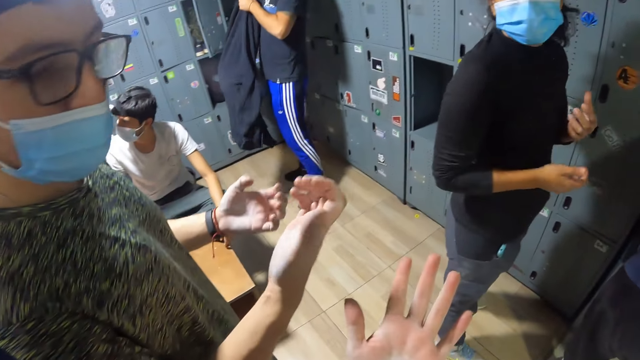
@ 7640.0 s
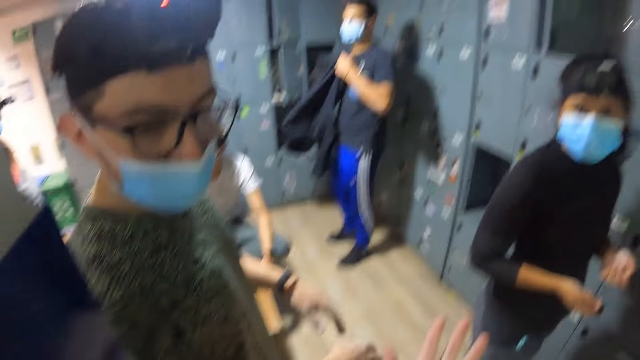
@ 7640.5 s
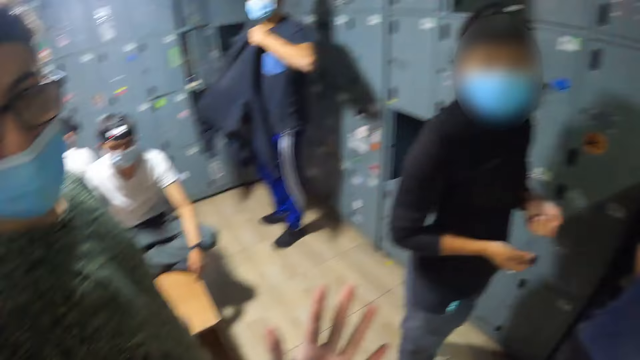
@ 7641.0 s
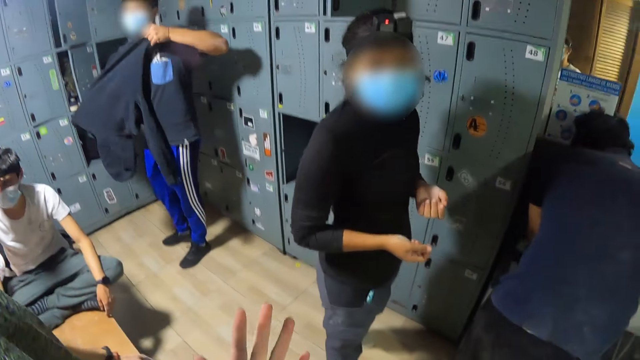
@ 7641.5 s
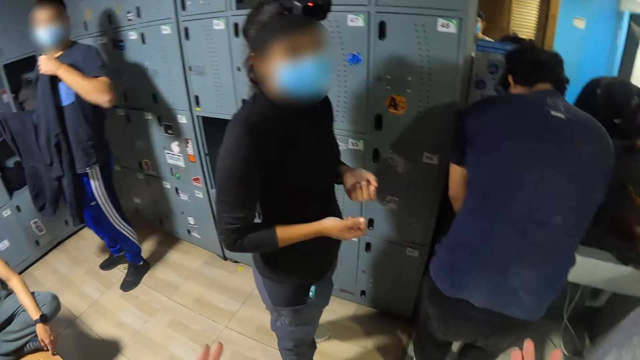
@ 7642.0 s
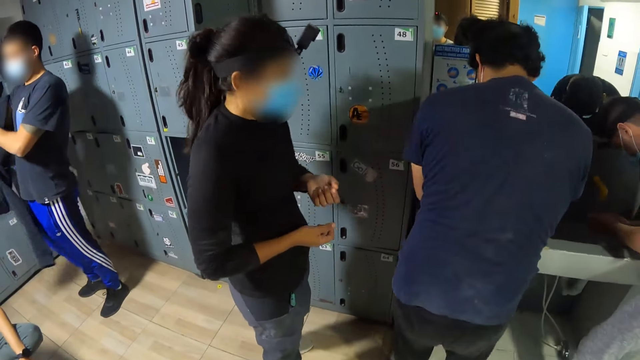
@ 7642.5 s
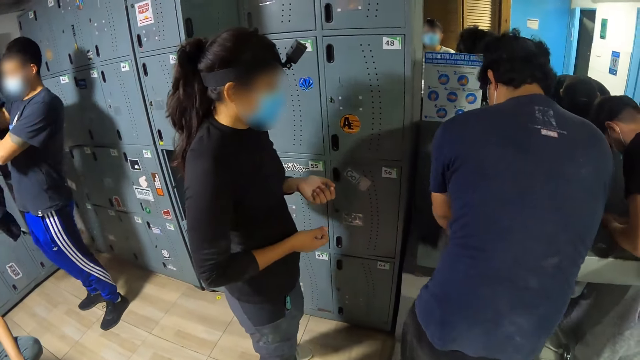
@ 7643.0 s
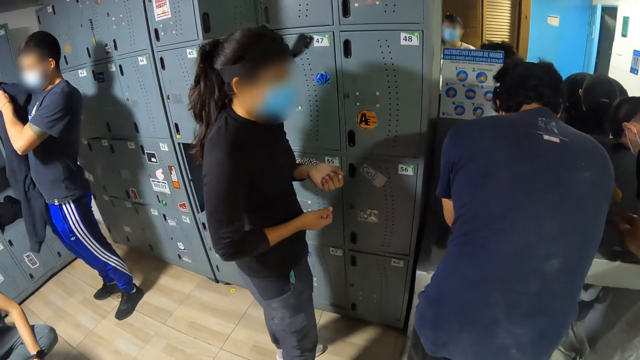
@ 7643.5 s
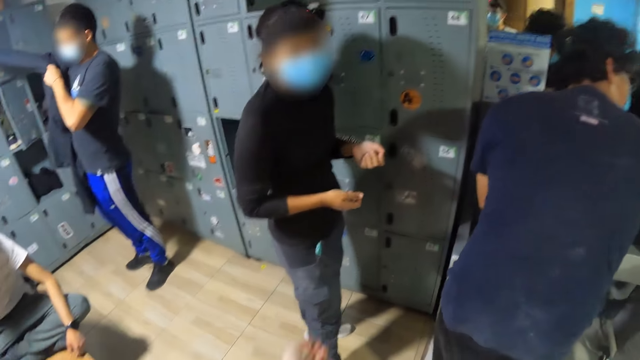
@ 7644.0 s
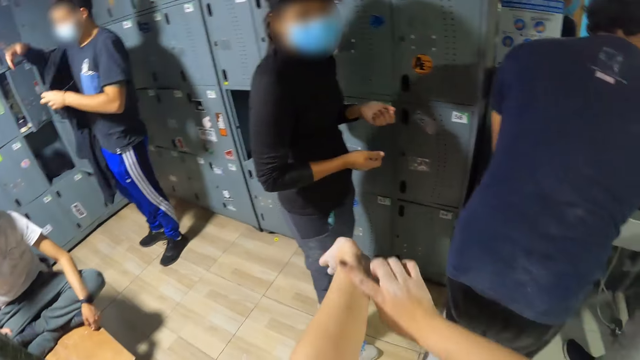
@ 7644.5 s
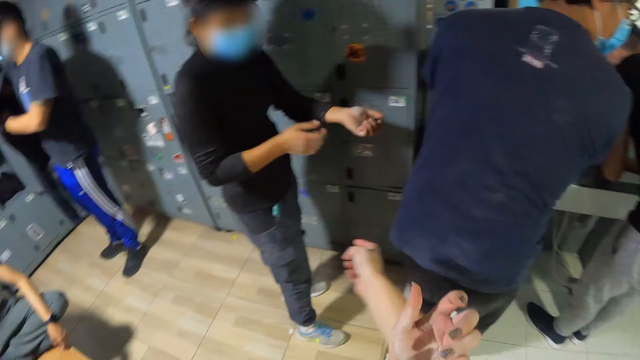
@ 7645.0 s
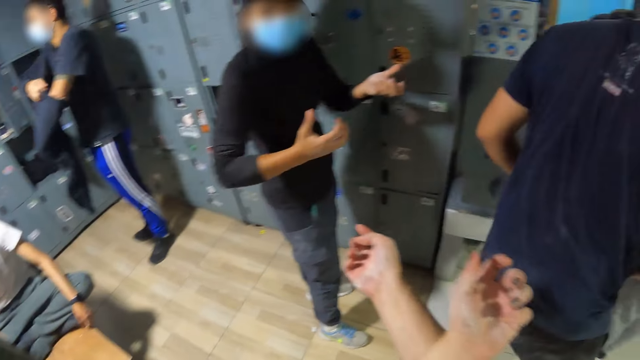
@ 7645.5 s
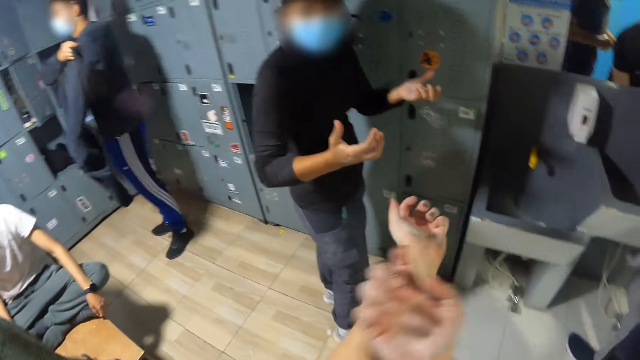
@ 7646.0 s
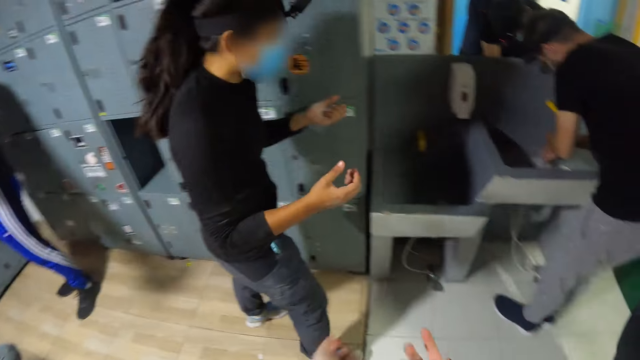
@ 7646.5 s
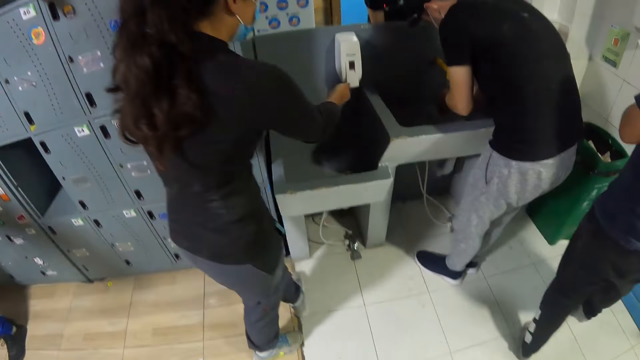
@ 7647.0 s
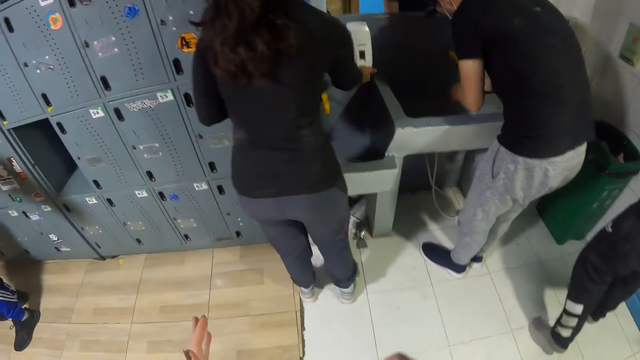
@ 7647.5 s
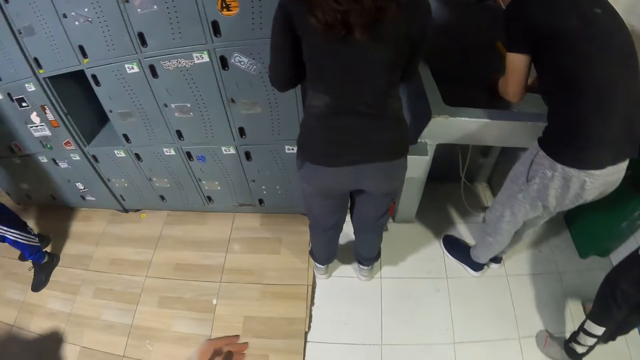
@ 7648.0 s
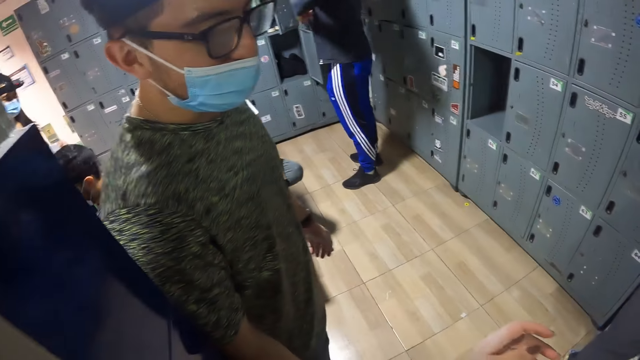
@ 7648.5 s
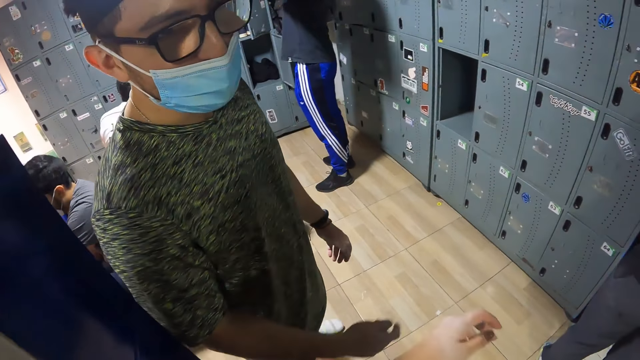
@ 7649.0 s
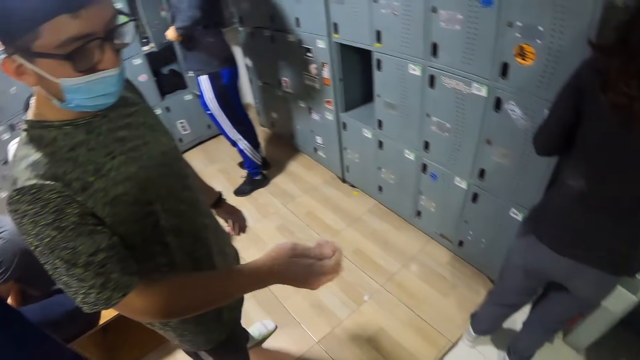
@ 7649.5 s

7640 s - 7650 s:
The camera wearer interacts with a man. Another man washes hands. A woman takes soap. The camera wearer converses with another man.

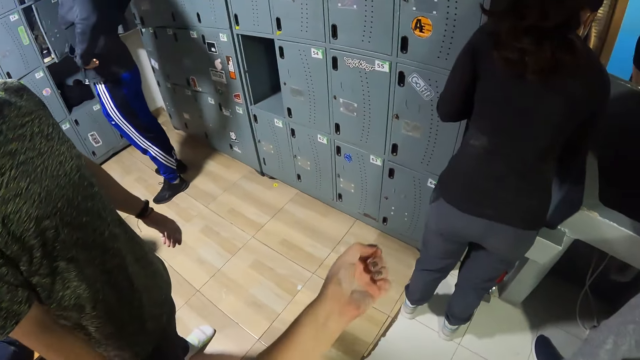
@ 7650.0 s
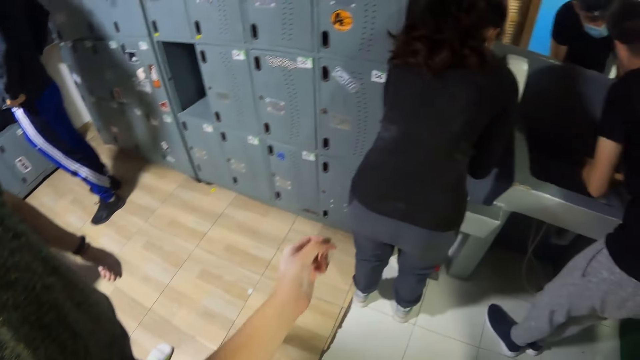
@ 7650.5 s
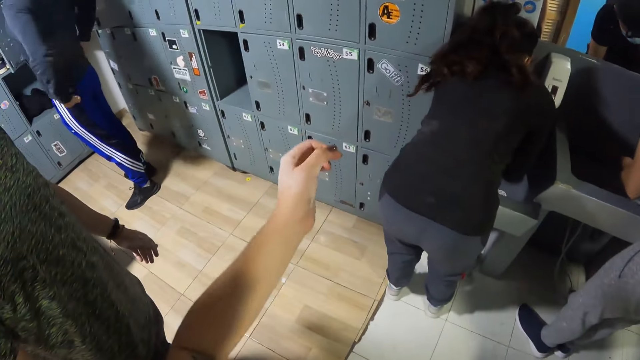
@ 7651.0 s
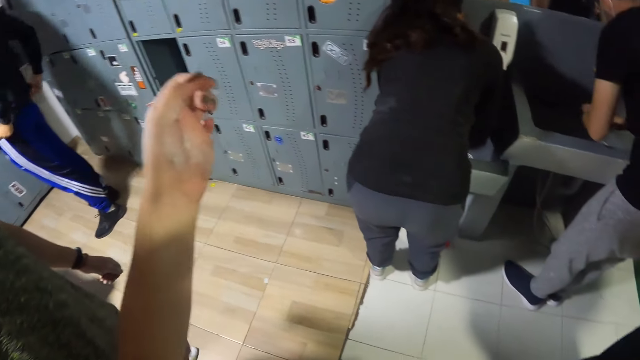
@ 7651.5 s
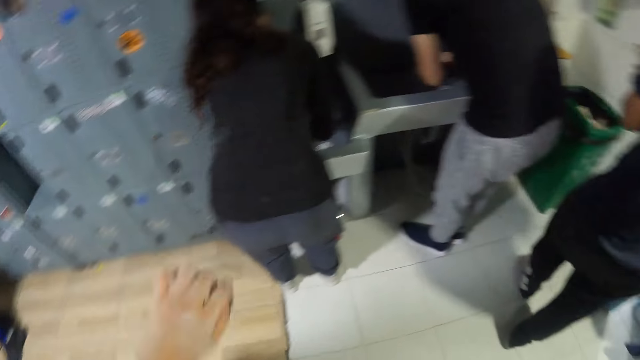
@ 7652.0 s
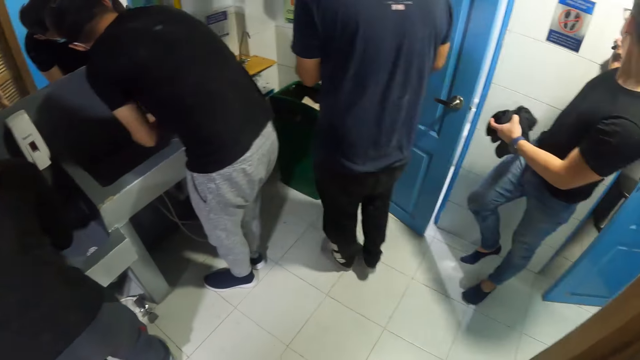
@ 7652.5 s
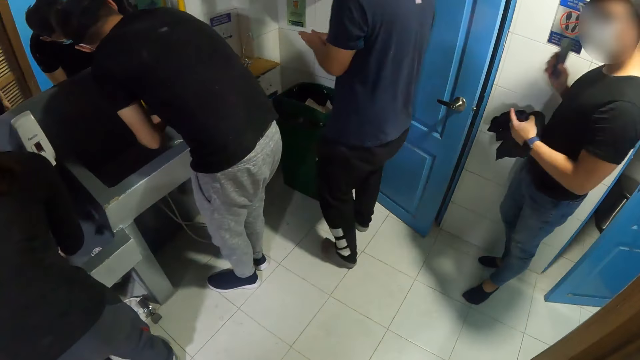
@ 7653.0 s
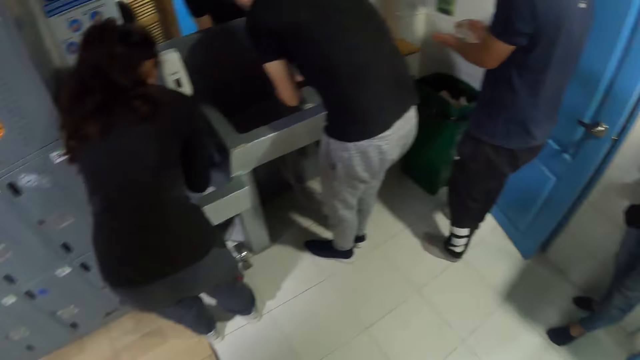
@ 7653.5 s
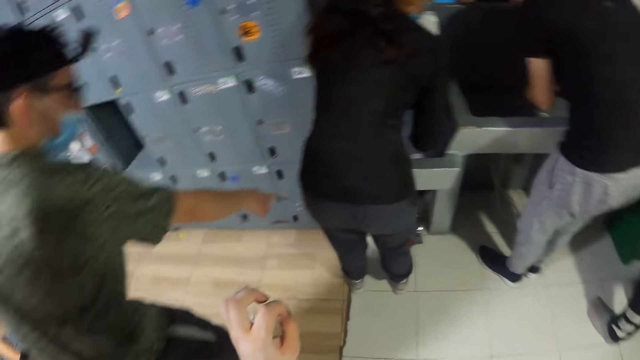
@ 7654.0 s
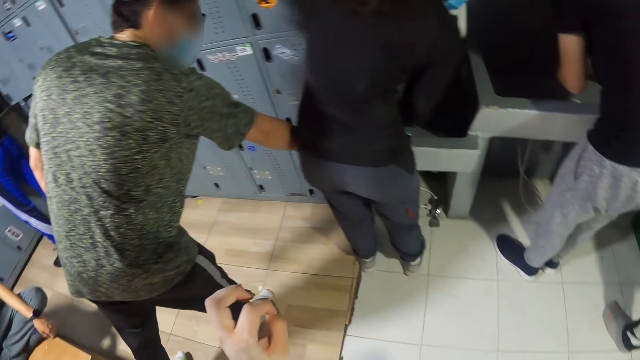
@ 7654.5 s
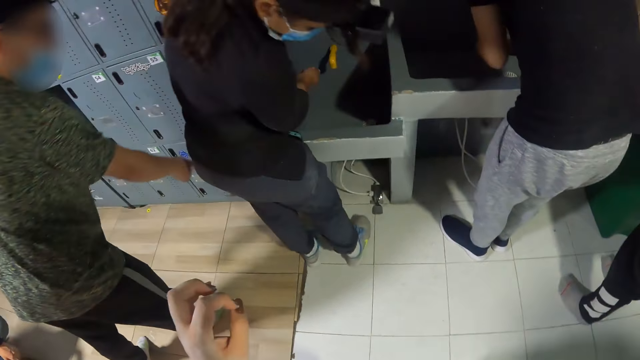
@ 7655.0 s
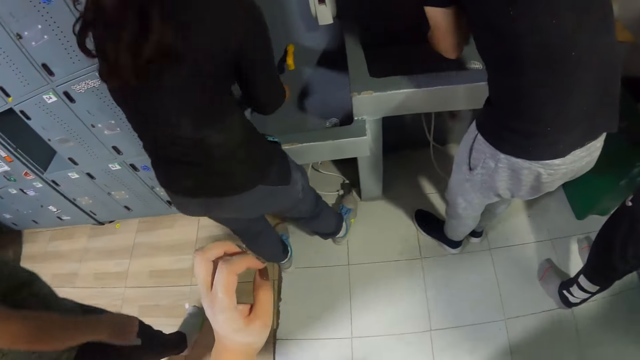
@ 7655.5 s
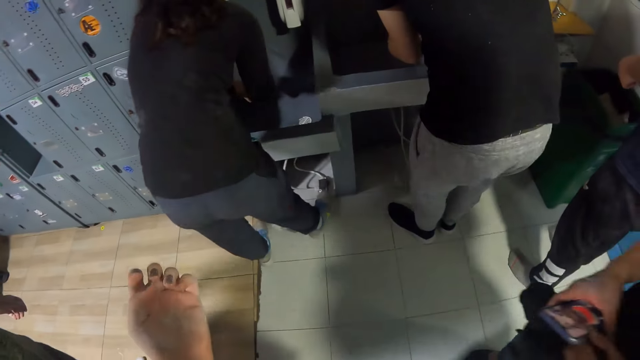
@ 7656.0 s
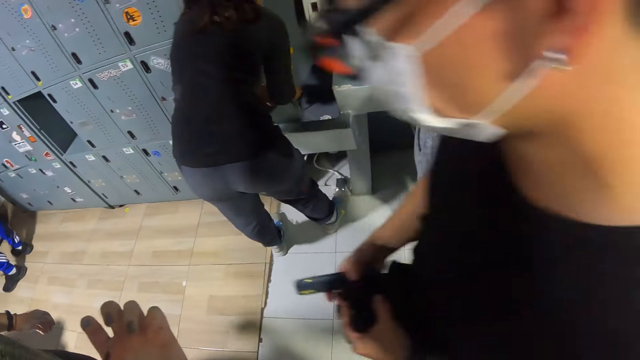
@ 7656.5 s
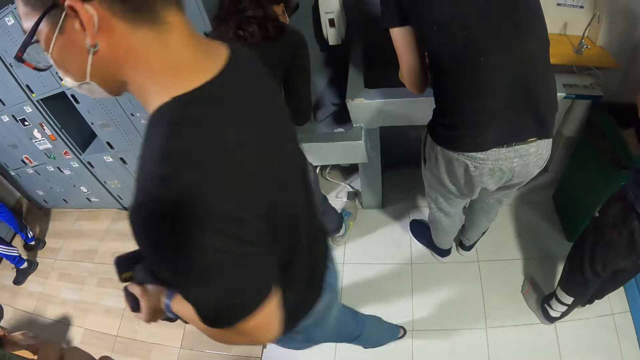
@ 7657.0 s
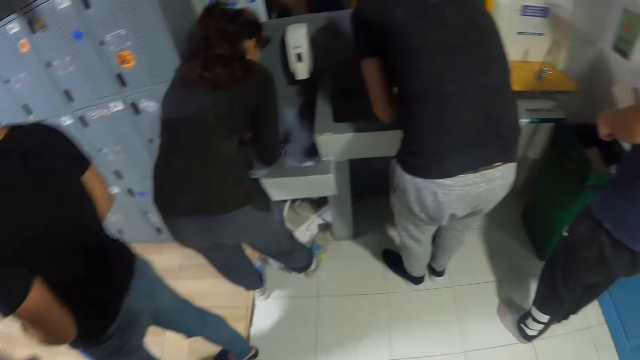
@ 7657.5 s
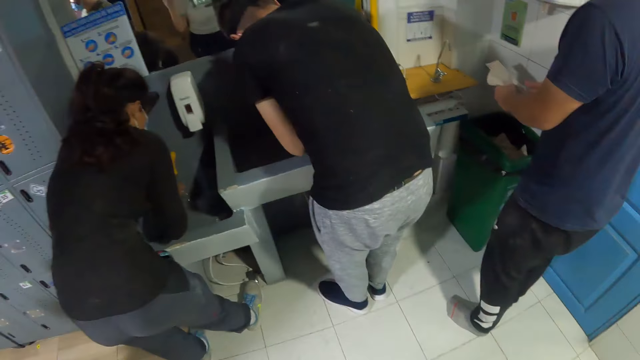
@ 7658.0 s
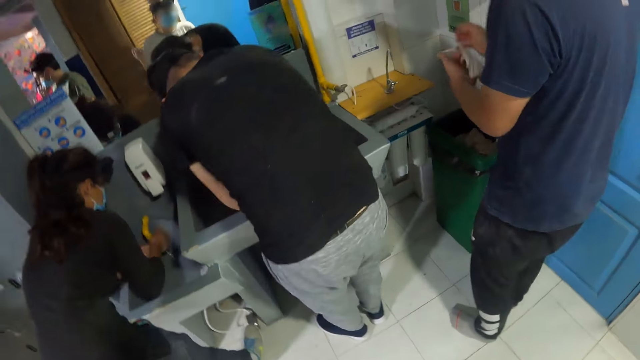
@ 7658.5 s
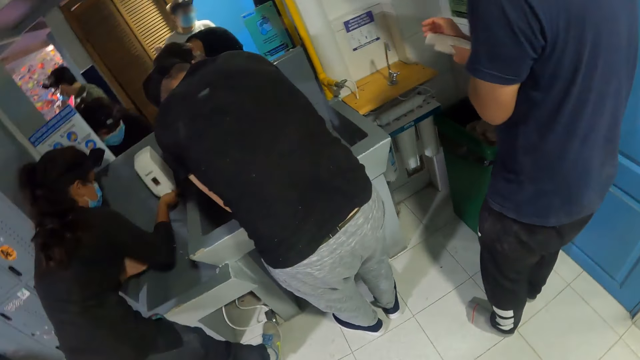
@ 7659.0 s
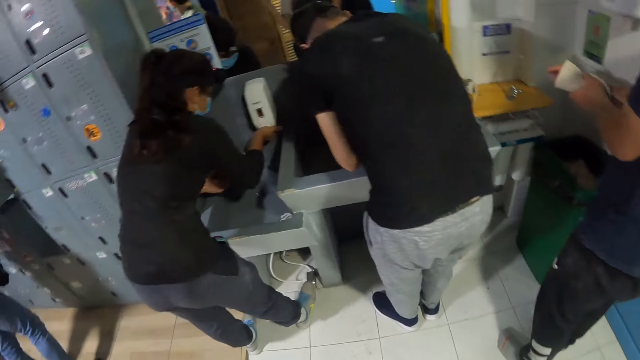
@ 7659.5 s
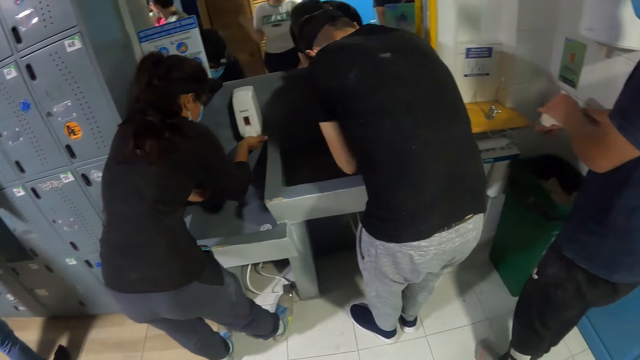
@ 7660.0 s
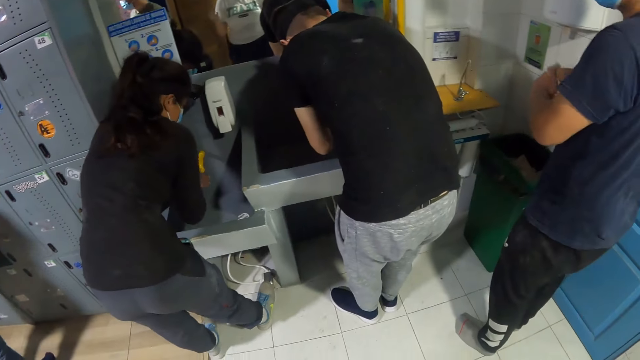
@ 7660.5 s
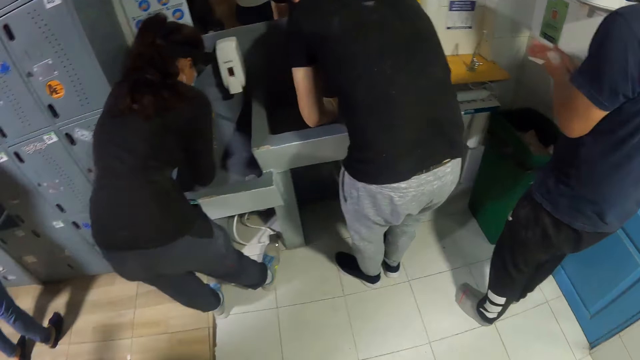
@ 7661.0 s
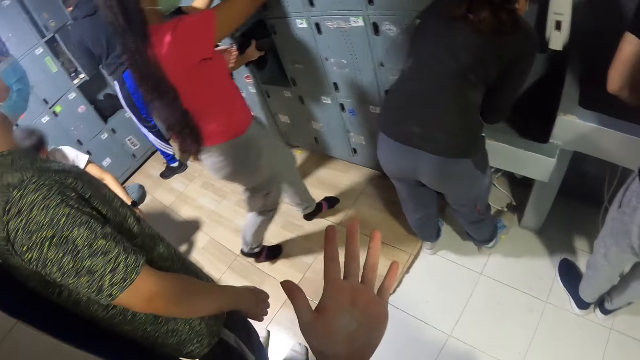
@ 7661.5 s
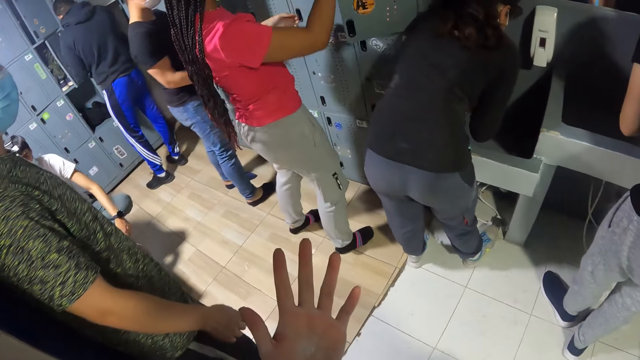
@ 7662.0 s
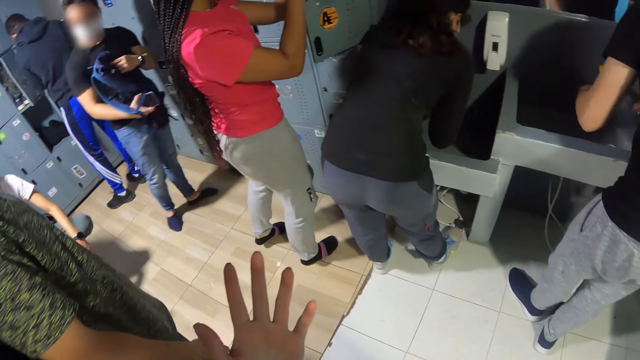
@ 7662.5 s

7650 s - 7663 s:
A woman takes soap. The camera wearer converses with a man. Another man washes hands. The camera wearer looks around the room. The first man points at something. The woman checks something. The camera wearer converses with the first man. The woman washes hands. The camera wearer looks around the room. The woman washes hands. The other man washes hands. The woman picks up the soap. The woman washes hands. The camera wearer converses with the first man.
